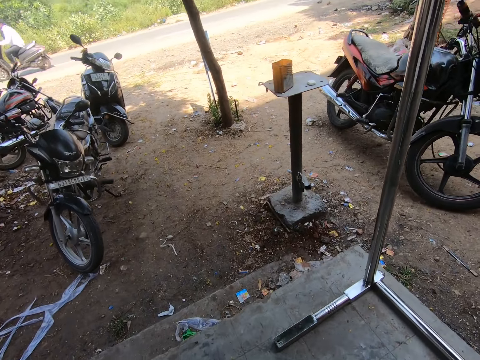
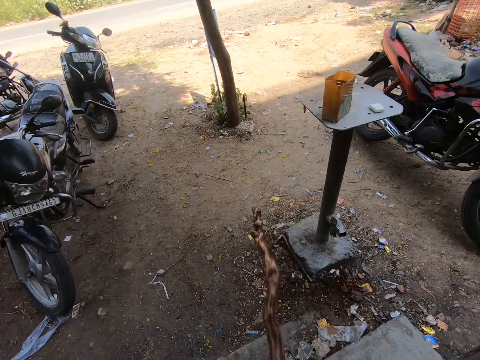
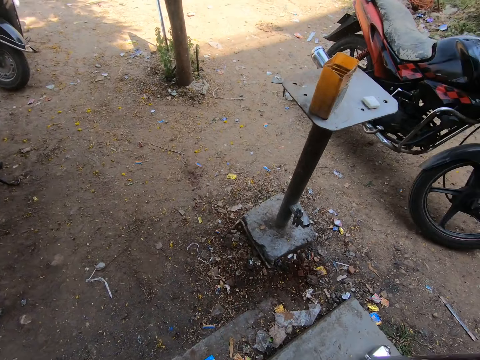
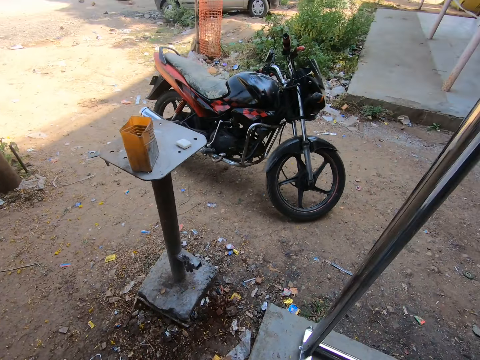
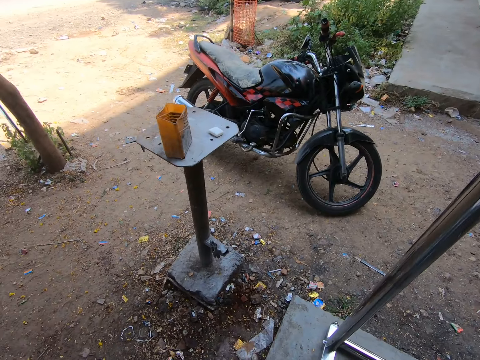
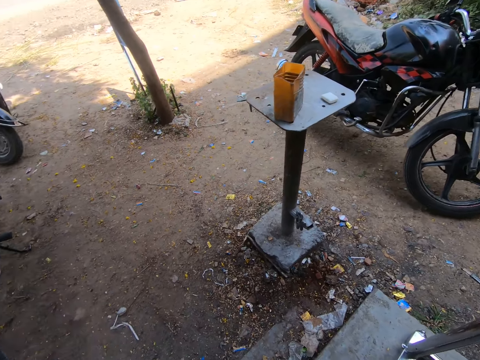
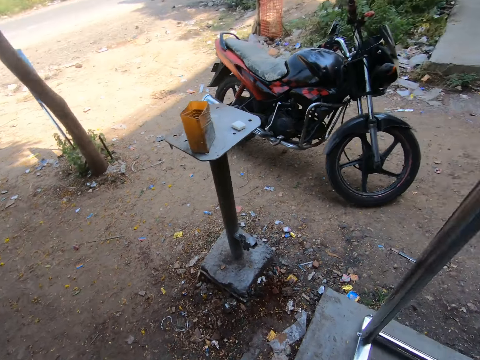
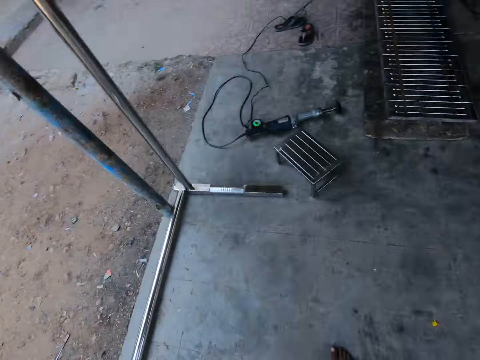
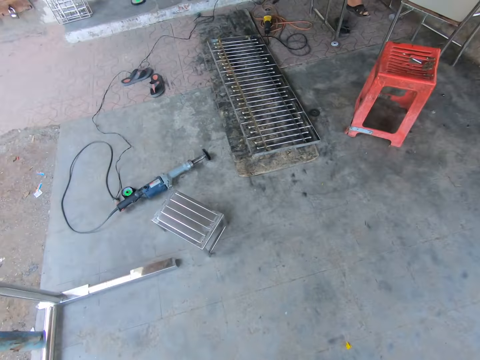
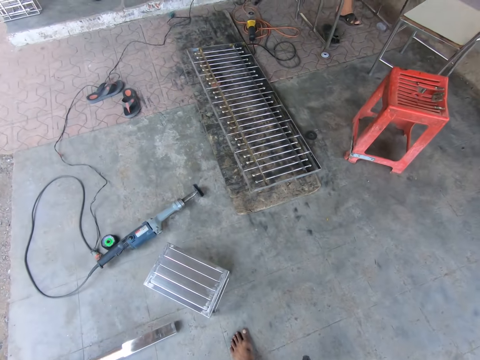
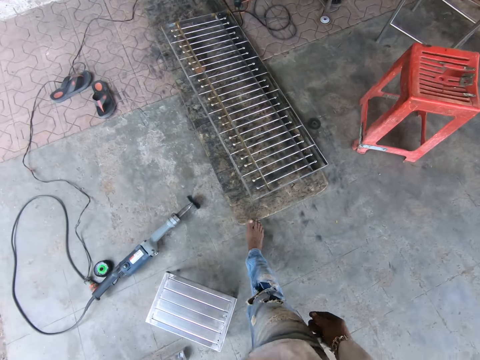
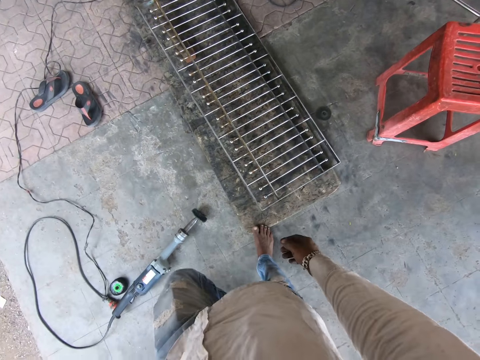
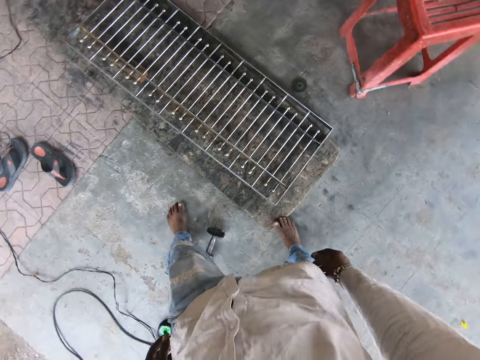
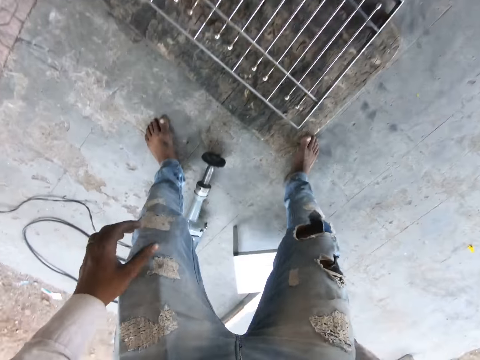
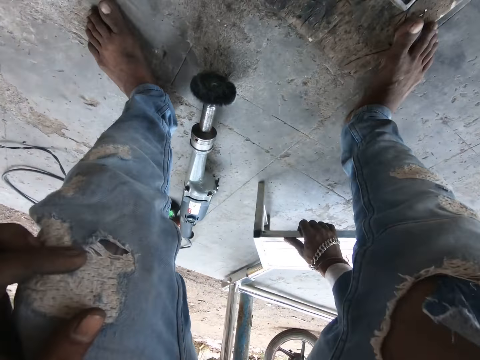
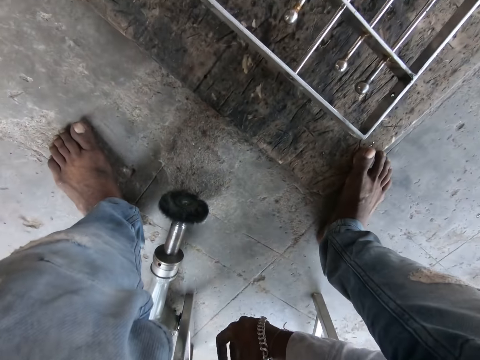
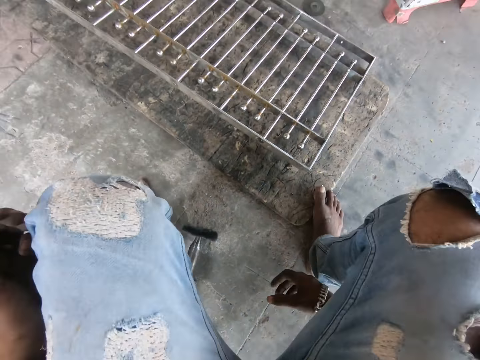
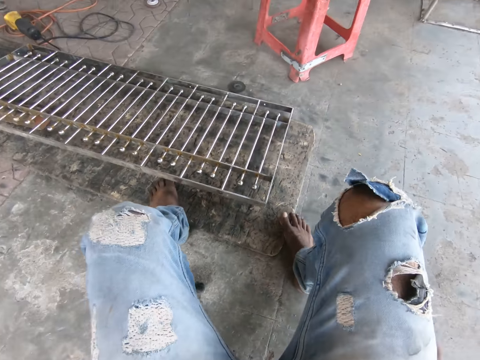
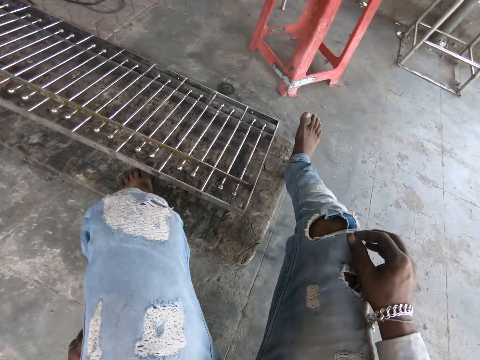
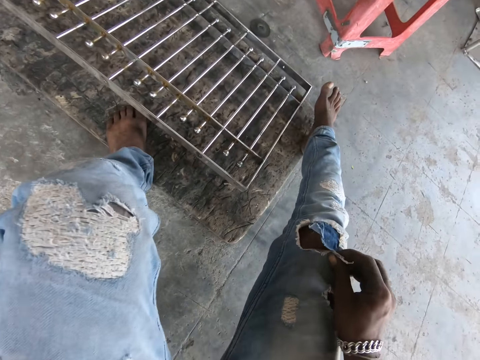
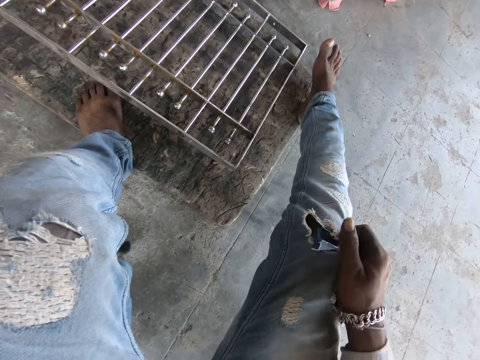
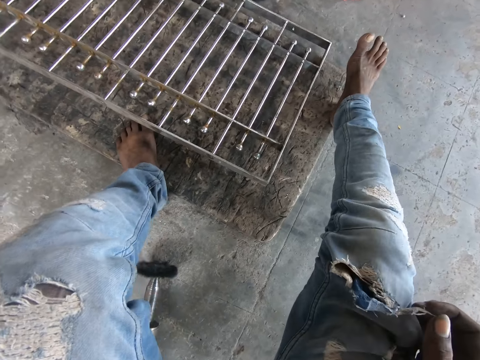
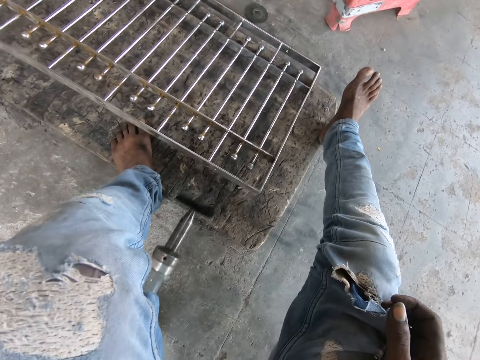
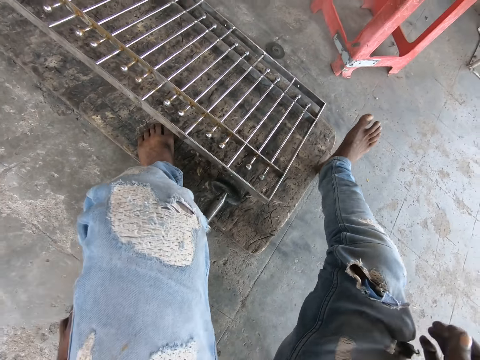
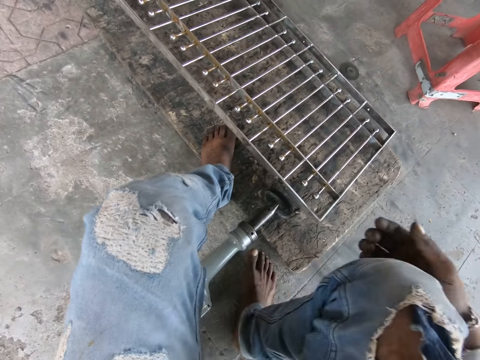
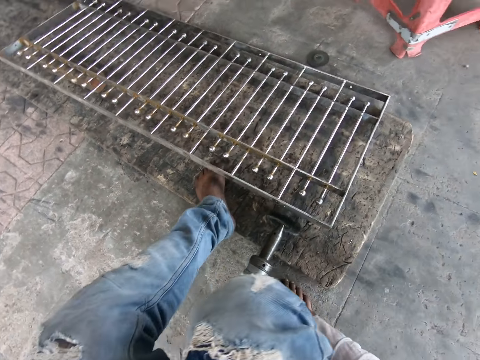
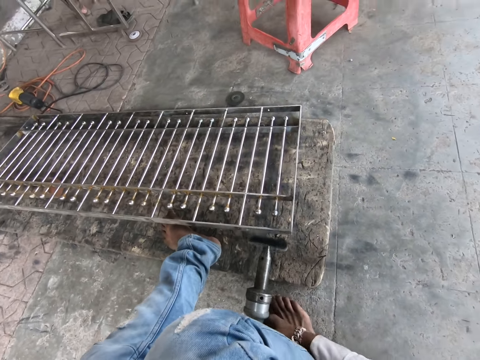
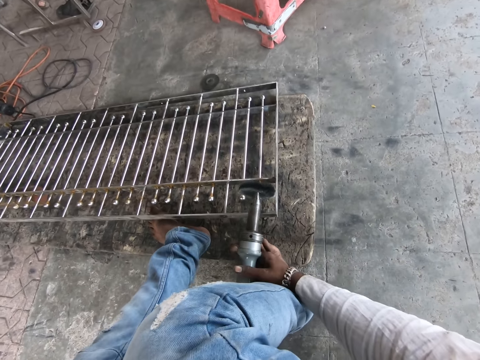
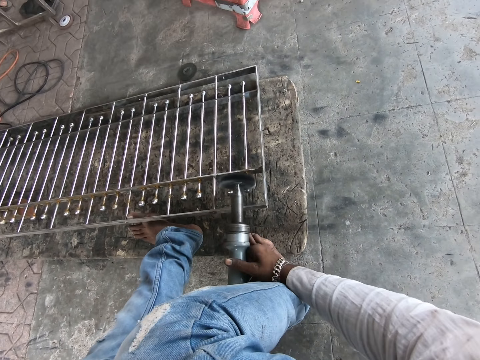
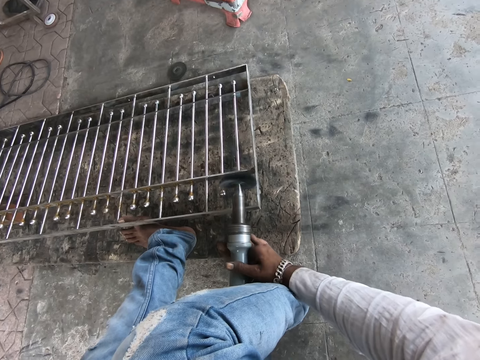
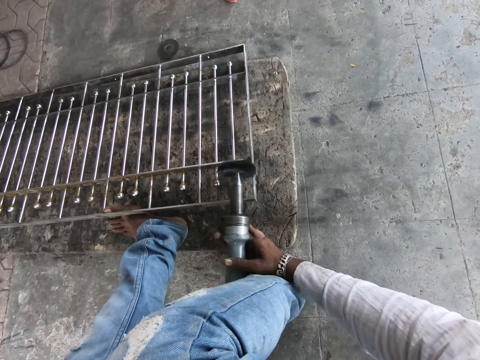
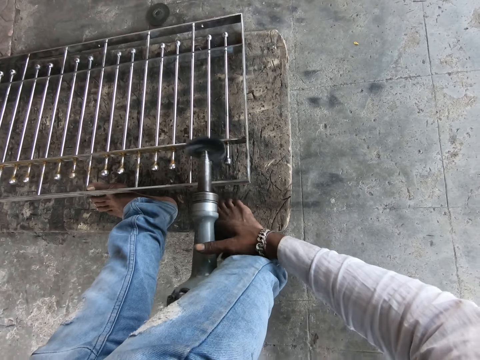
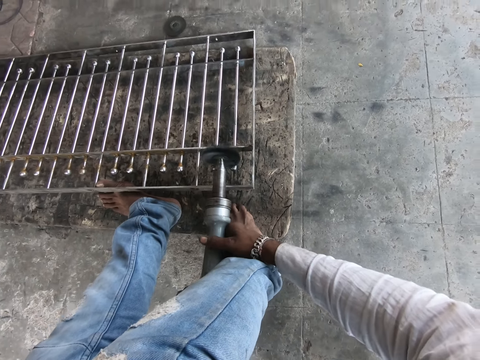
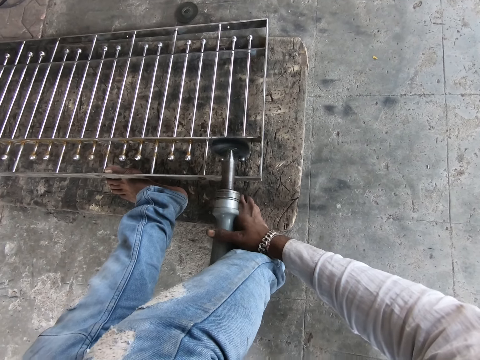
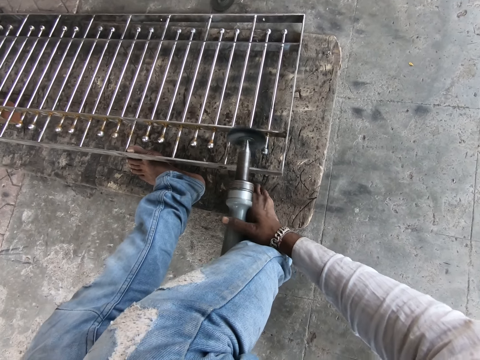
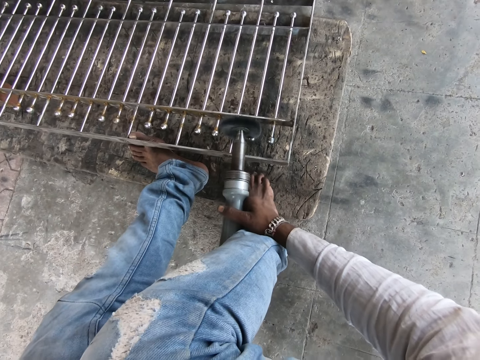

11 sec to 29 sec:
The camera wearer drops something on the floor. He looks around the building. He walks towards a metal frame. He walks around the building. He moves a chair with his right hand. He holds the seat. He sits on the chair. He holds his trouser with his right hand and pulls the trouser with his right hand. He picks up an angular grinder from the floor with his left hand. He drops the angular grinder on the floor with his left hand. He picks up the angular grinder from the floor with his right hand. He smoothens the metal frame on the floor with the angular grinder in his hands.

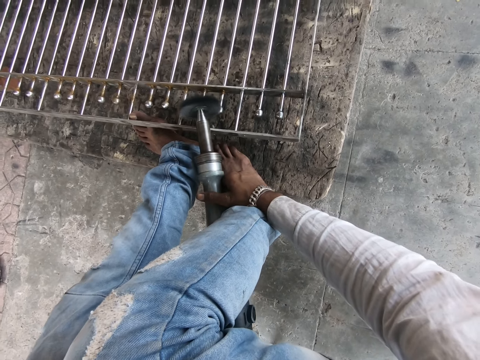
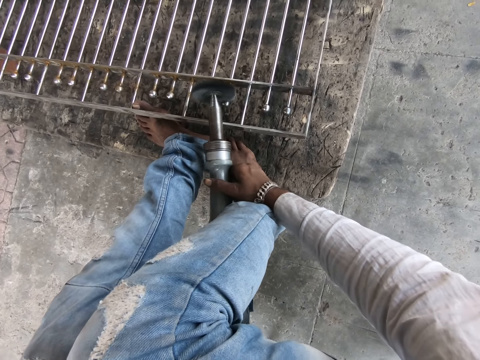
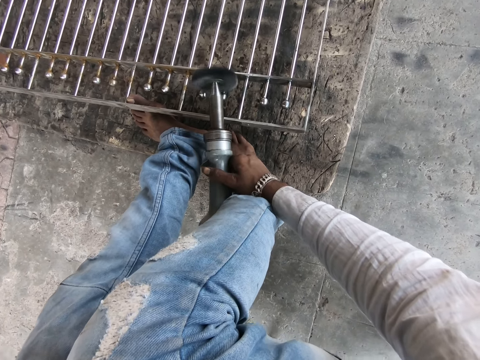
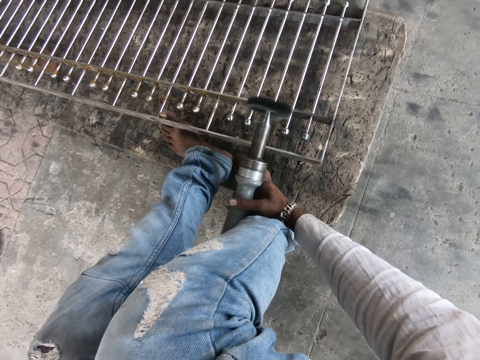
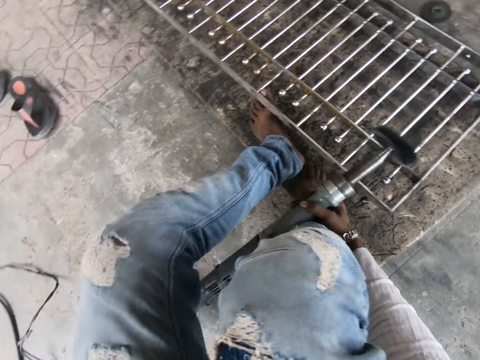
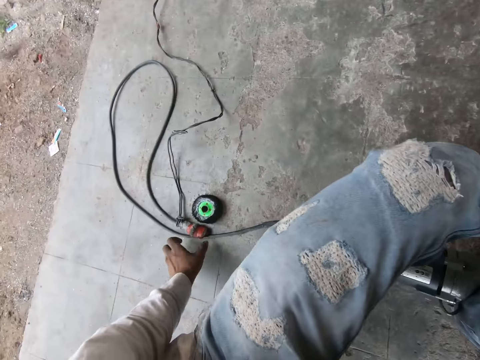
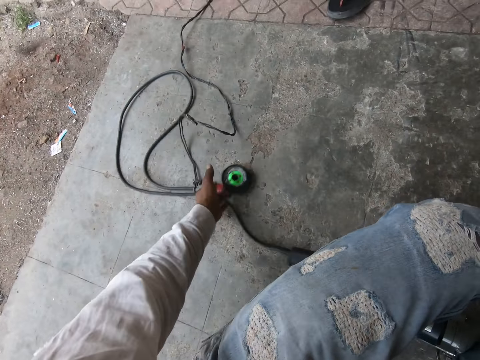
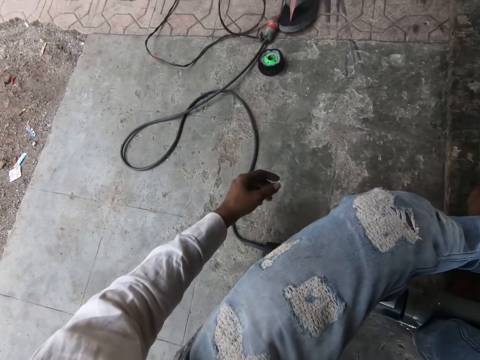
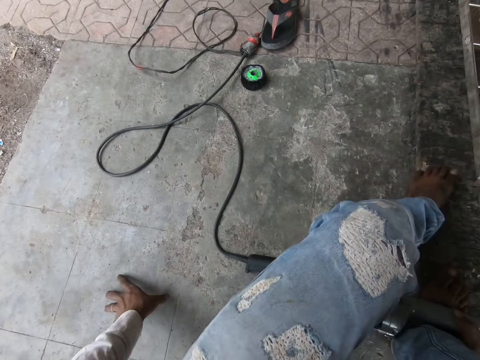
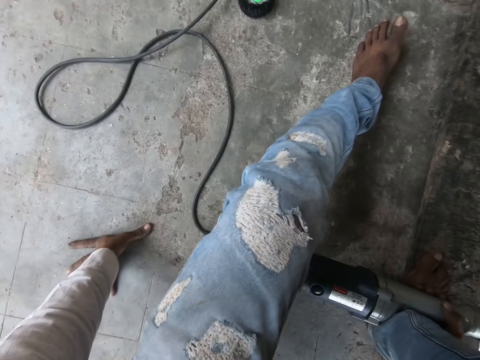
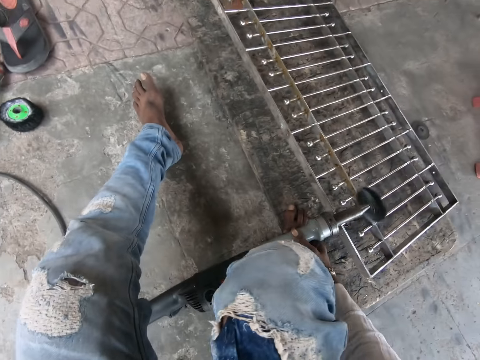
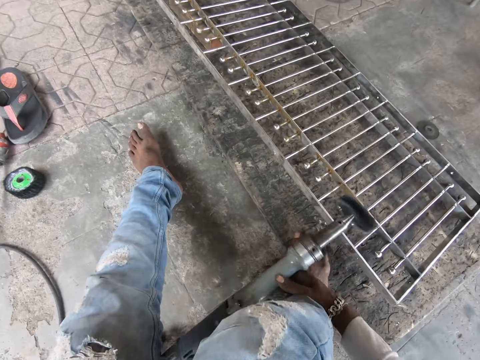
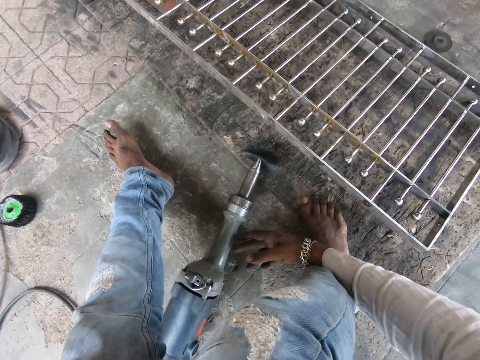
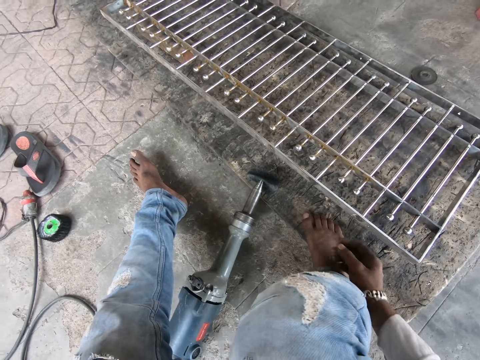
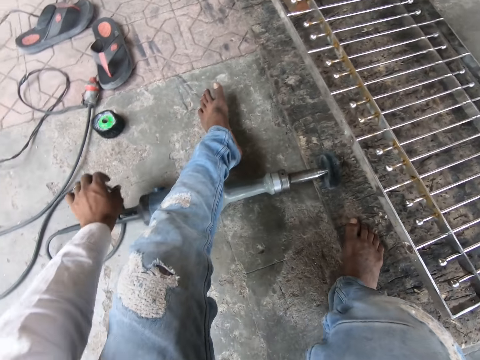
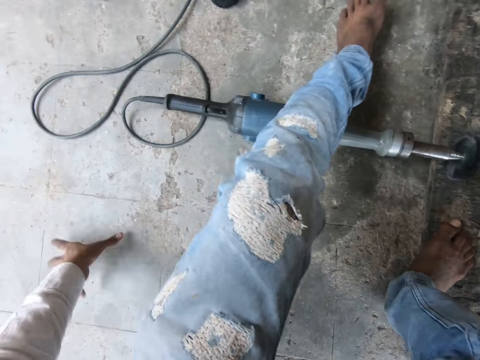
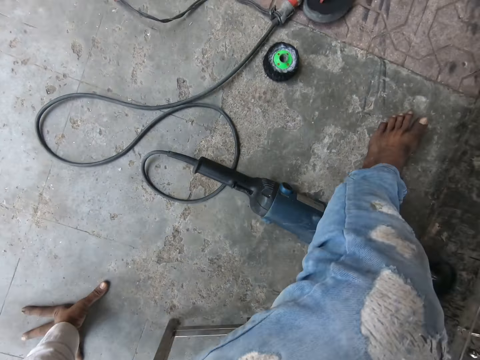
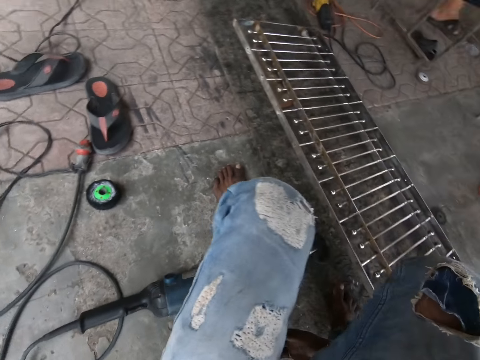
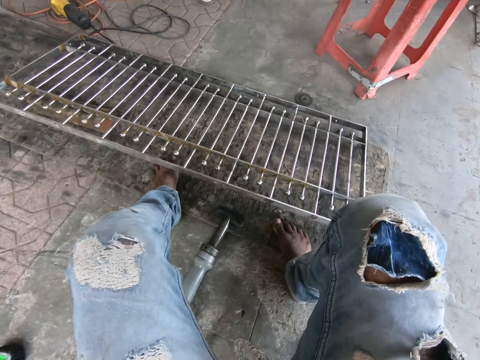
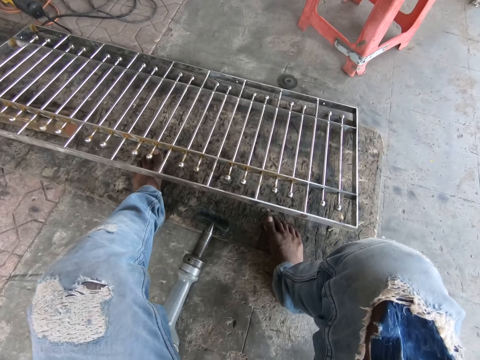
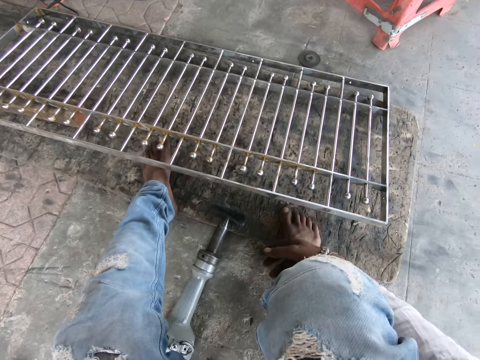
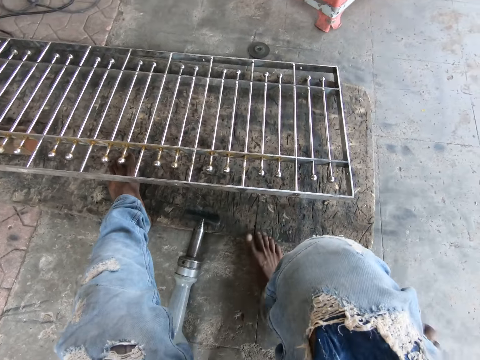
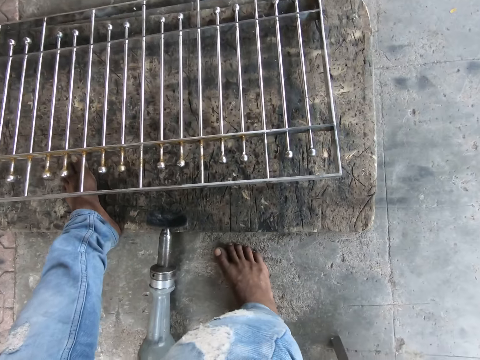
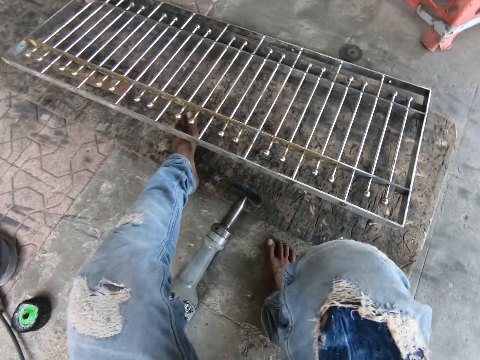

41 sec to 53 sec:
The camera wearer pushes the angular grinder or welding machine cable and a black tape with his left hand. He pulls the welding machine disc. He places his left hand on the floor. He looks around the room. He drops the angular grinder on the floor with his right hand. He shifts the angular grinder on the floor with his left hand. He places his left hand on the floor. He moves the chair with his body. He looks around the room.
